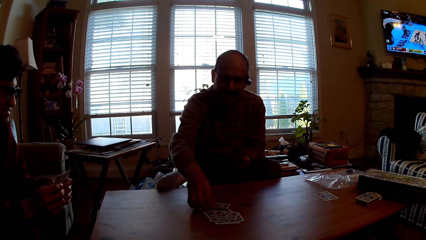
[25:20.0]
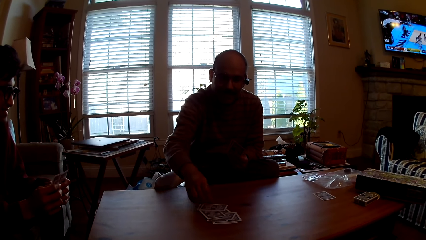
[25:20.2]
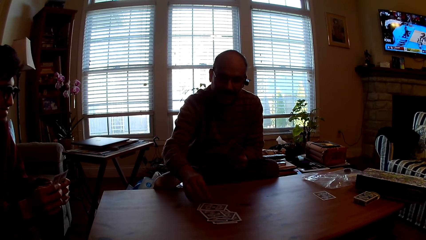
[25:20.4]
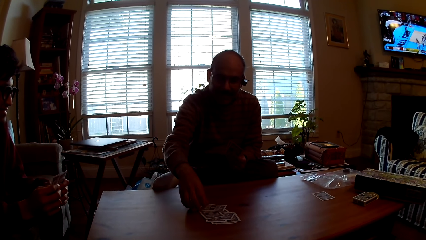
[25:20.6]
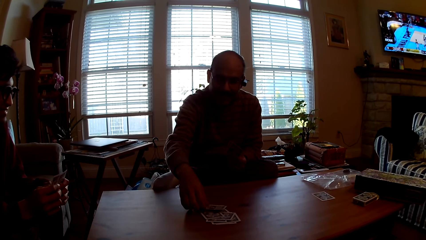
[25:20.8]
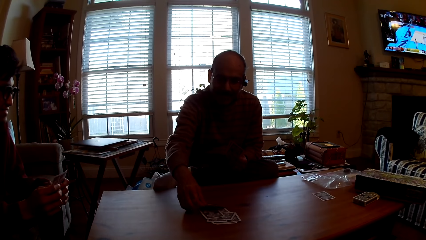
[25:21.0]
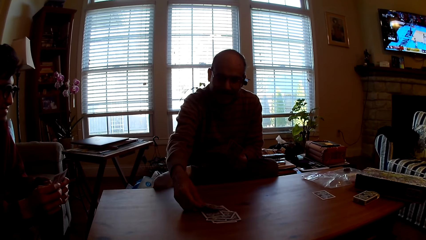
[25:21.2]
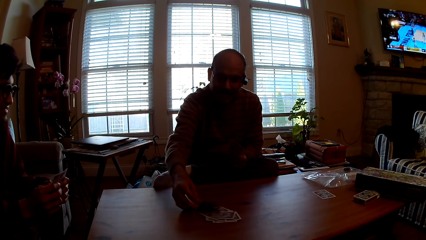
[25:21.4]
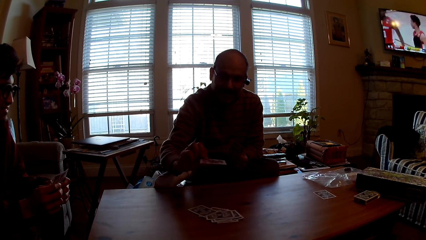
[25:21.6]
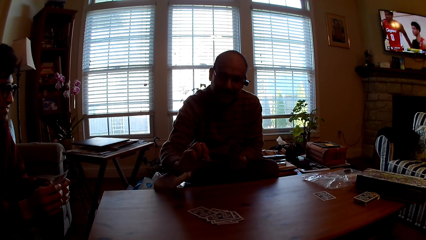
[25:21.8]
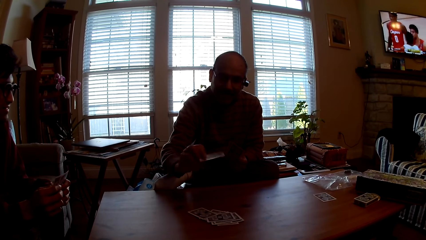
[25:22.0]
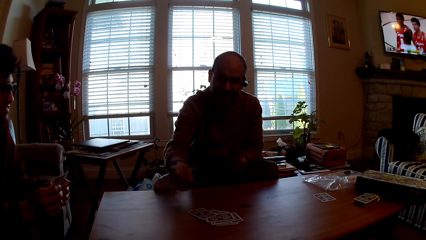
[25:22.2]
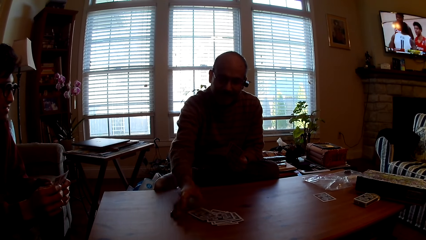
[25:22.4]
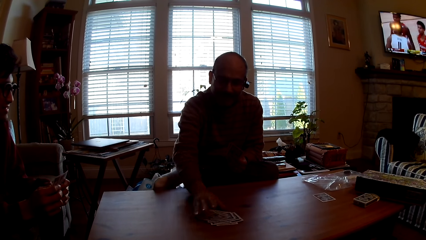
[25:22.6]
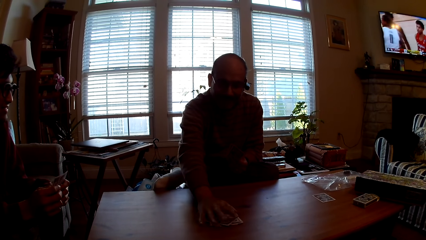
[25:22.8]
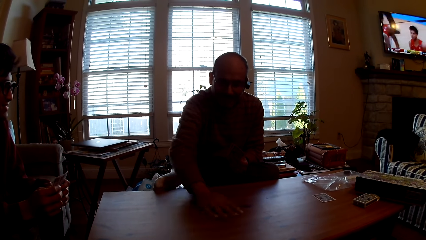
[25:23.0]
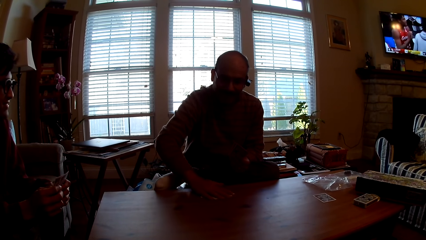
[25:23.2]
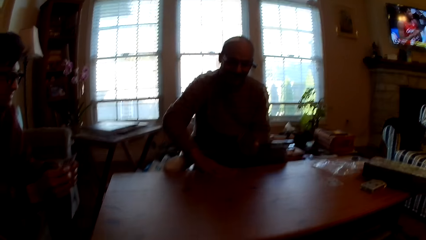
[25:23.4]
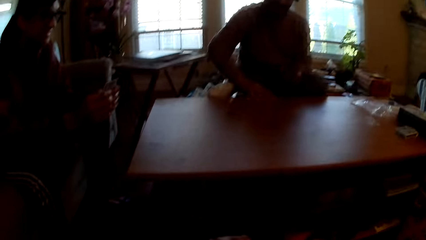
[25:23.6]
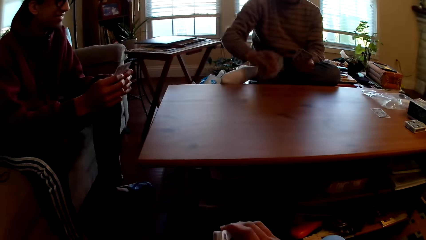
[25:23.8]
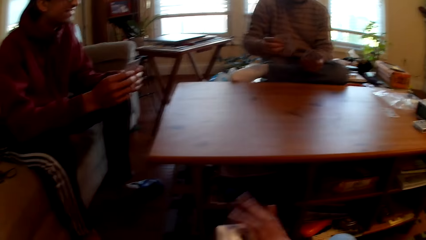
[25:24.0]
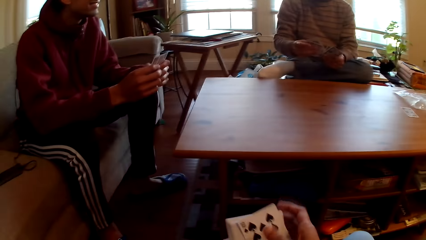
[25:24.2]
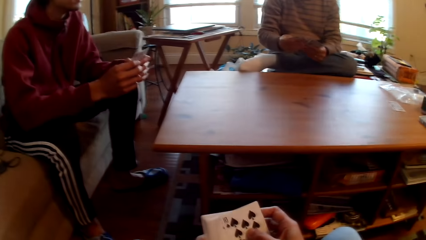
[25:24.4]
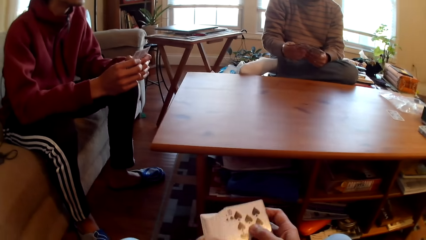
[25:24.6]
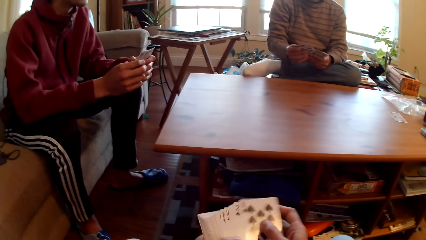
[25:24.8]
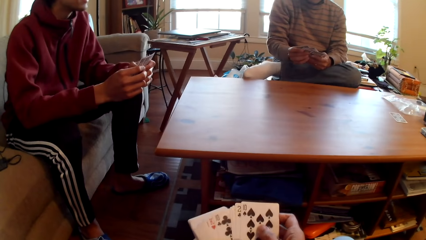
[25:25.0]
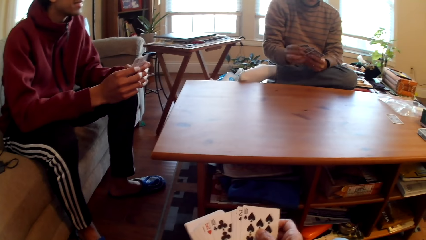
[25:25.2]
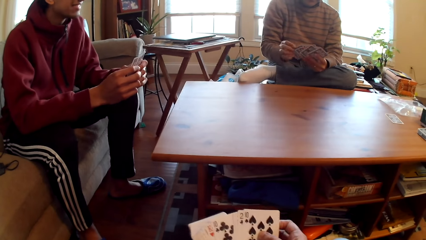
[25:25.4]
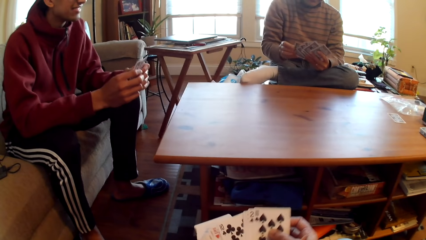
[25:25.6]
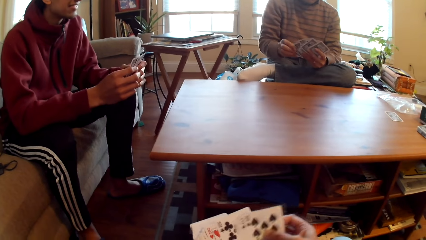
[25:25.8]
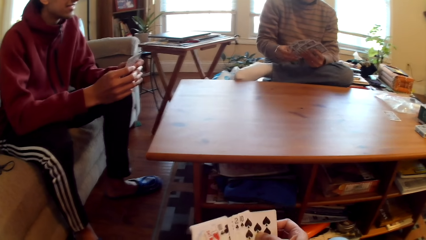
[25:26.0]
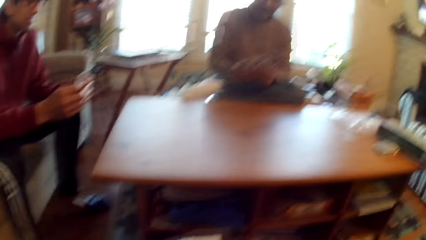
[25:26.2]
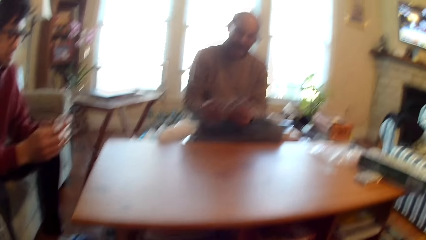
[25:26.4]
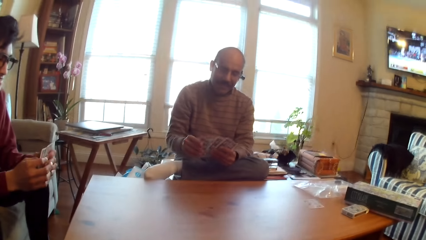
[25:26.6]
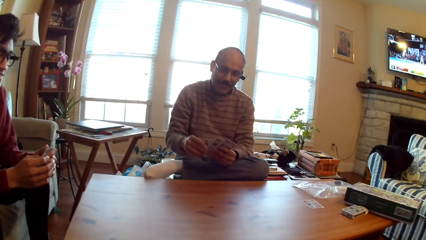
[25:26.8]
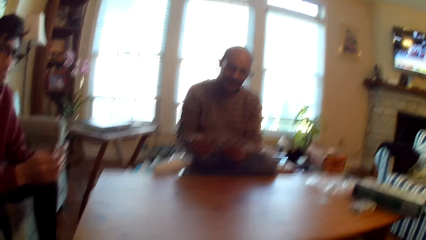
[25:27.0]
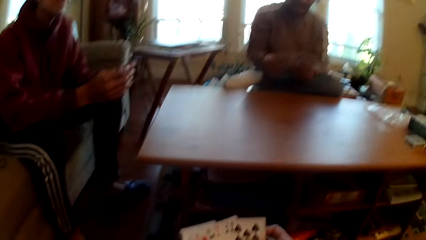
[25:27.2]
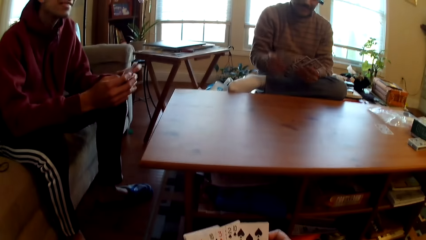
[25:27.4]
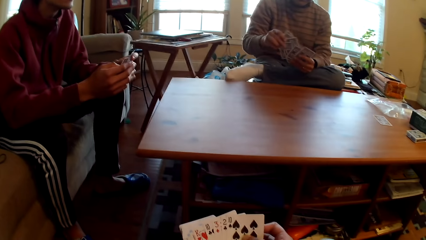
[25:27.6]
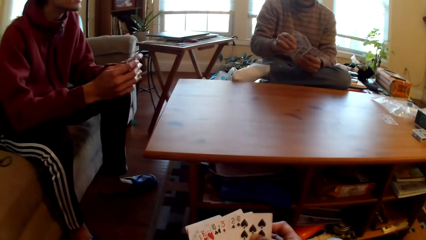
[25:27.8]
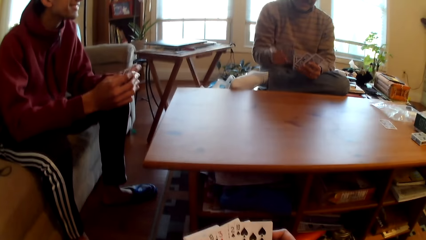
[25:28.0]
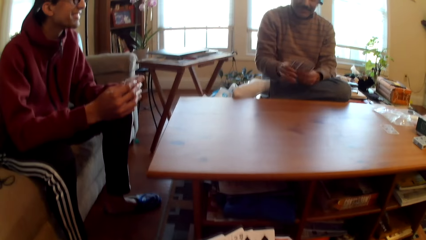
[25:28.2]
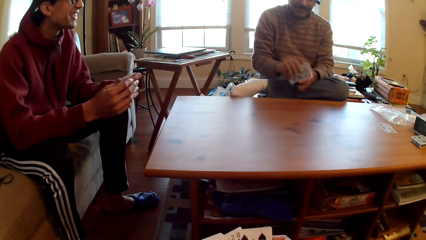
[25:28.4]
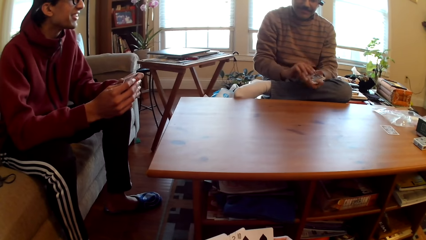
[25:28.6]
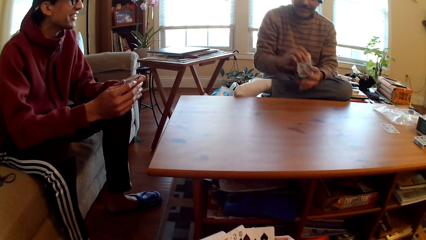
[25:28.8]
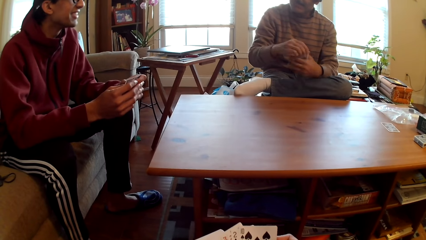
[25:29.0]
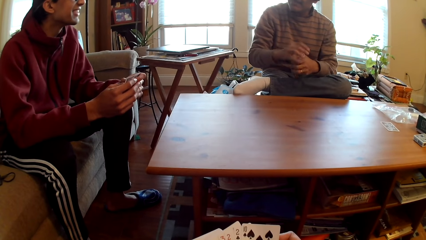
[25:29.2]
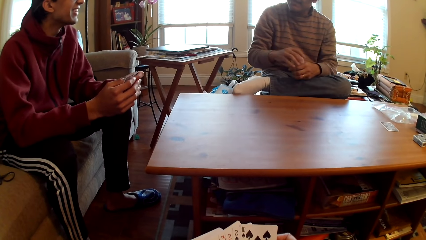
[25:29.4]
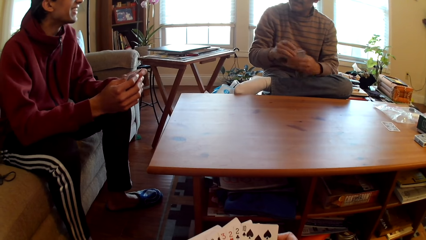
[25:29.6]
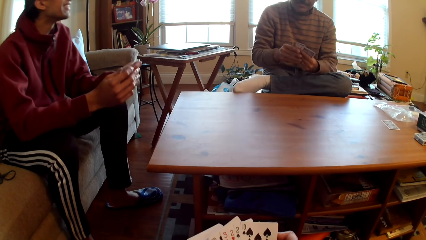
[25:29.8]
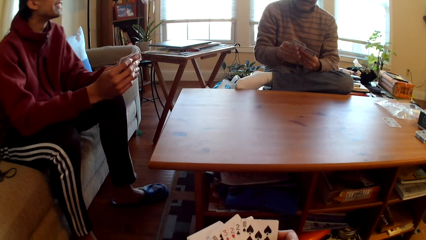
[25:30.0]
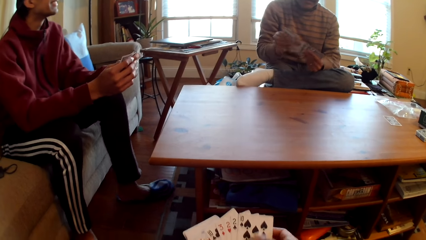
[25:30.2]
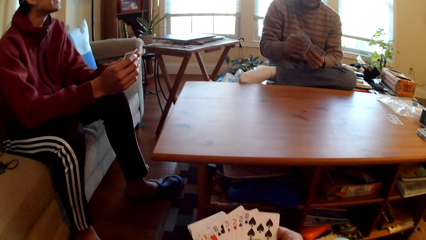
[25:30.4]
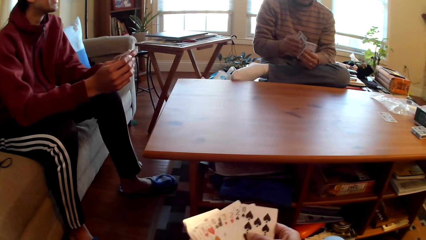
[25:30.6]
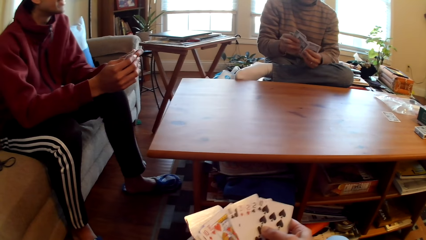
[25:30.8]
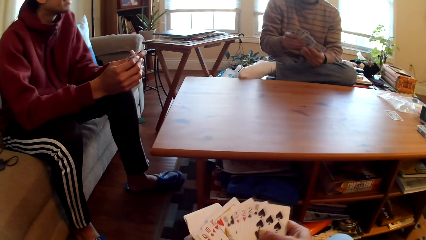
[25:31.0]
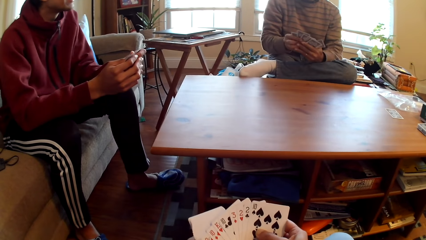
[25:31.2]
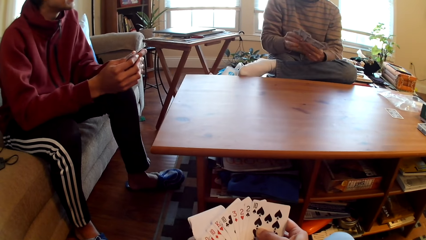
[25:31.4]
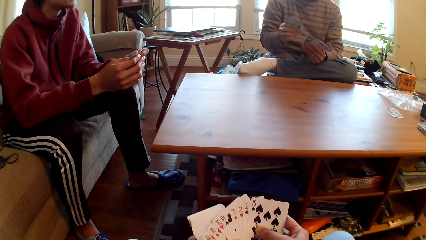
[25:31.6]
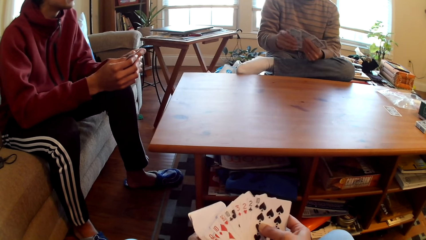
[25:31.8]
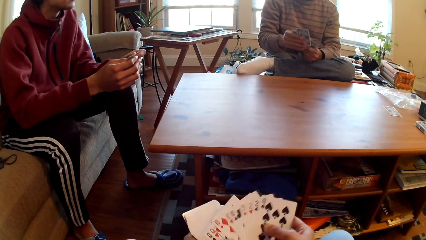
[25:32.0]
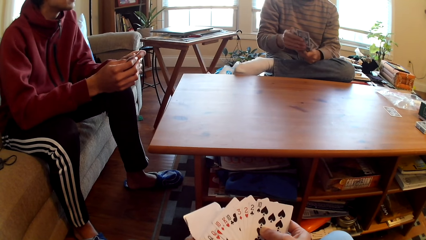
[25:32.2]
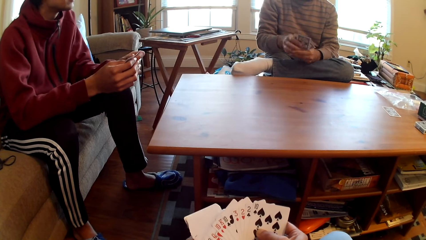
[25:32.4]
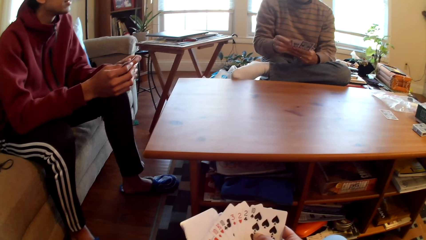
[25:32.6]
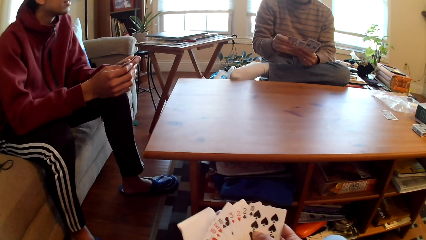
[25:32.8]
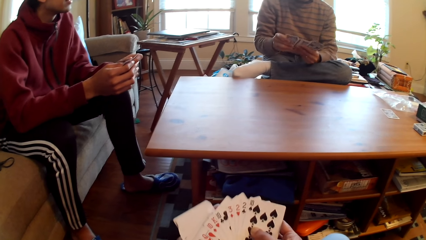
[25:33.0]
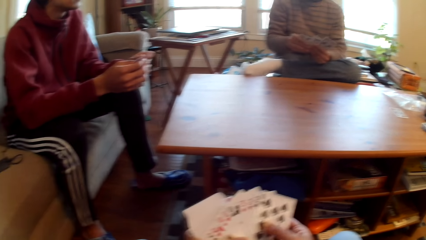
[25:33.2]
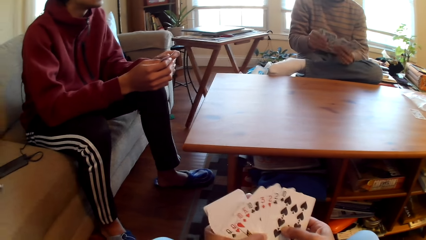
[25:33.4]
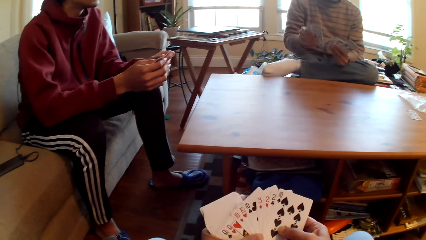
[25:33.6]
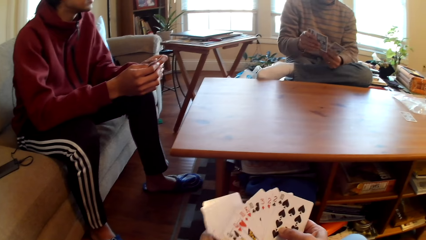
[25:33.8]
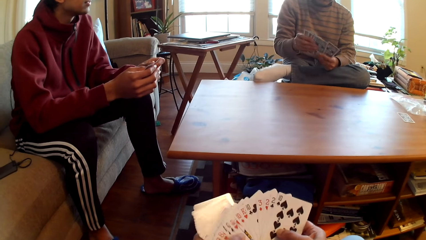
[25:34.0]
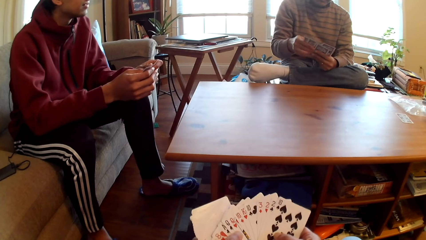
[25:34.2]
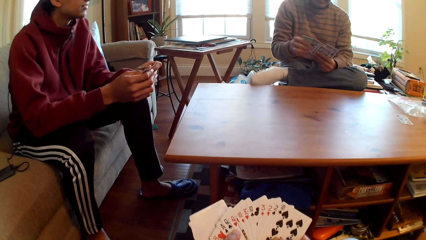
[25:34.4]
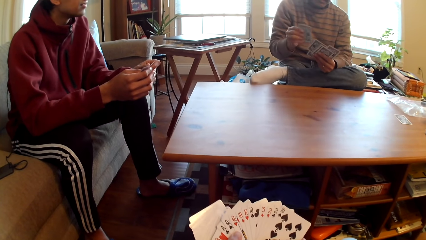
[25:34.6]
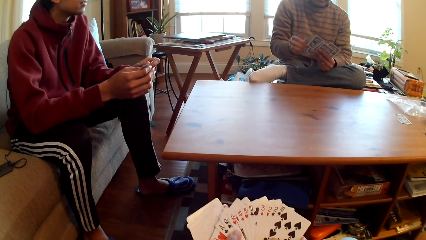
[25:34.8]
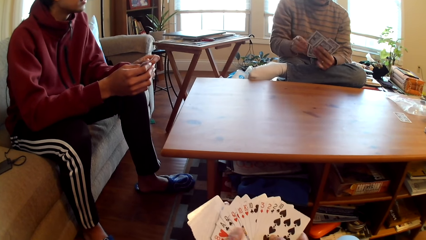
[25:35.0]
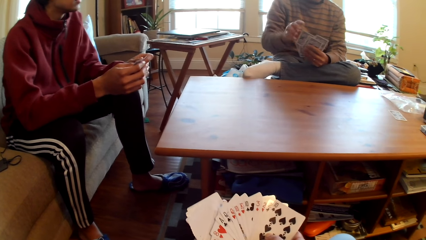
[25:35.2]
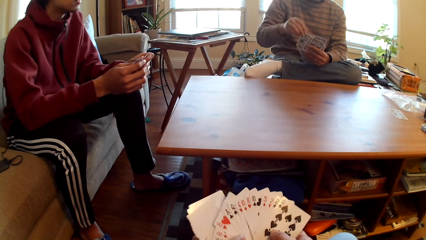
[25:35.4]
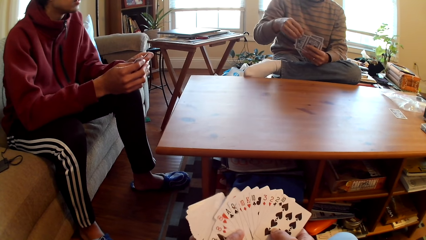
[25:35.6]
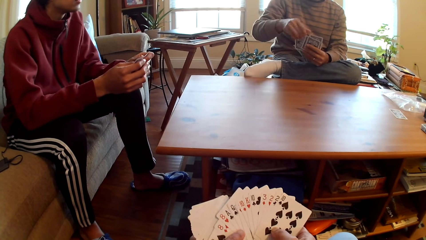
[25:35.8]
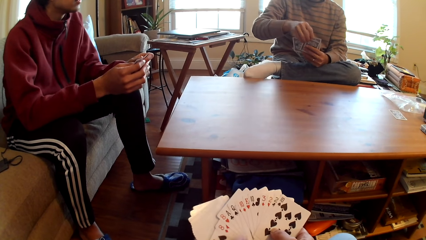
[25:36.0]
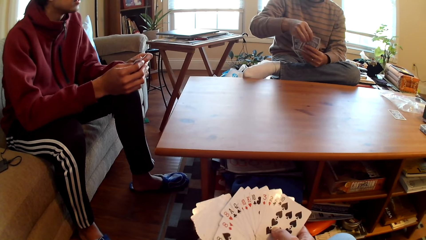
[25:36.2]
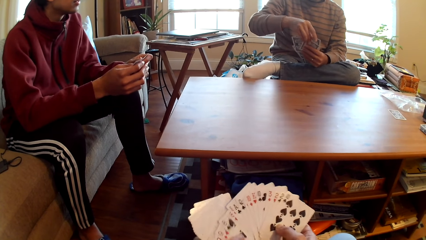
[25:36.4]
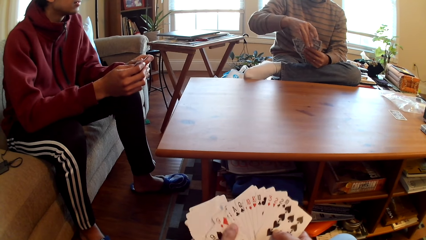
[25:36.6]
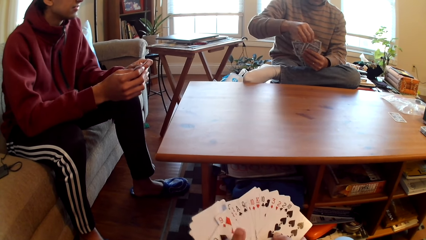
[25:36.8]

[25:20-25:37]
A person drags cards on the table and picks up the card. The camera wearer selects cards. Another person selects cards. The first person selects cards.
